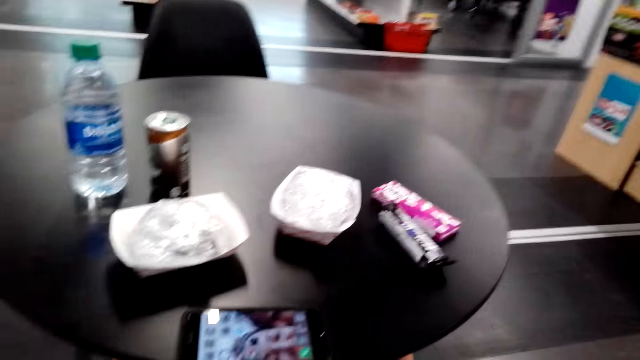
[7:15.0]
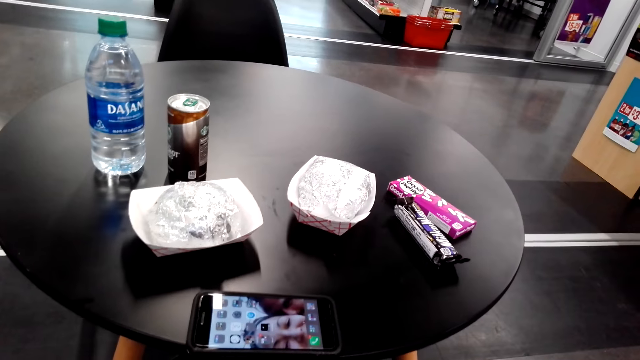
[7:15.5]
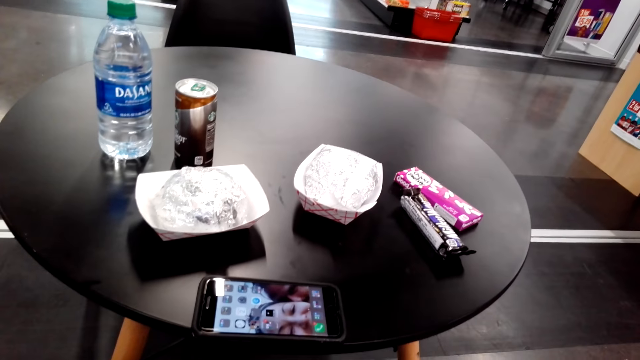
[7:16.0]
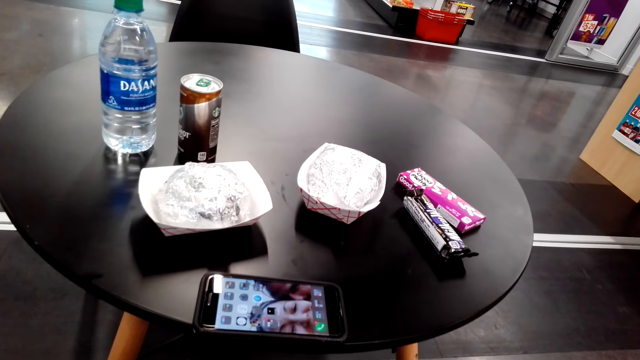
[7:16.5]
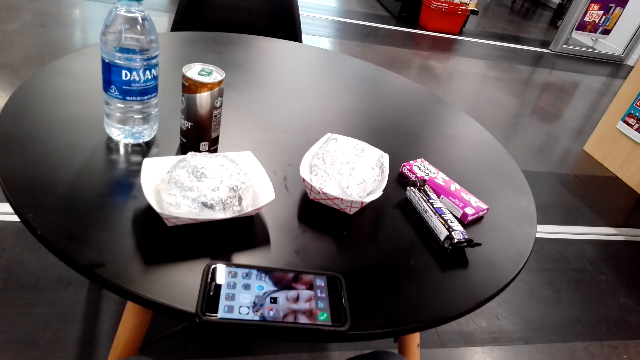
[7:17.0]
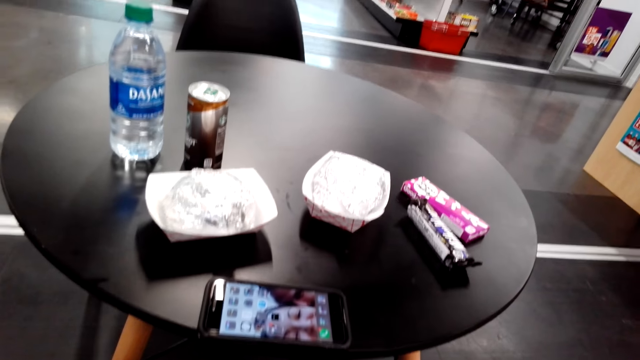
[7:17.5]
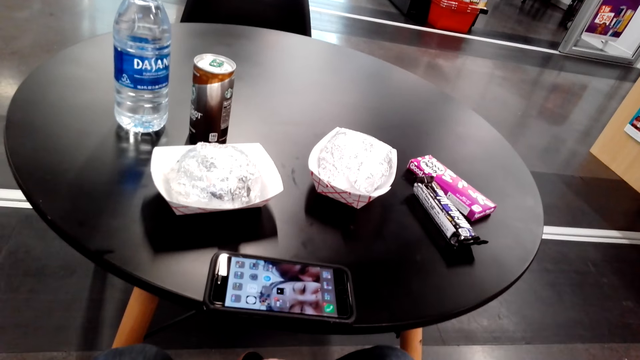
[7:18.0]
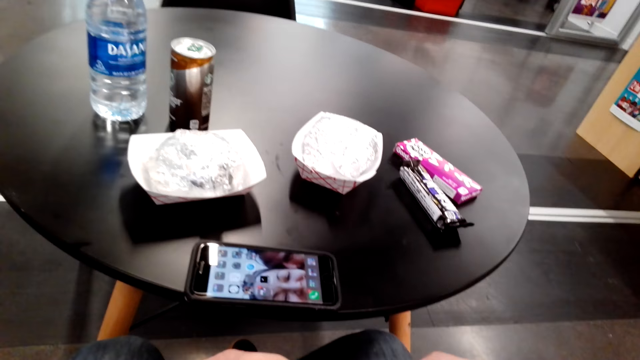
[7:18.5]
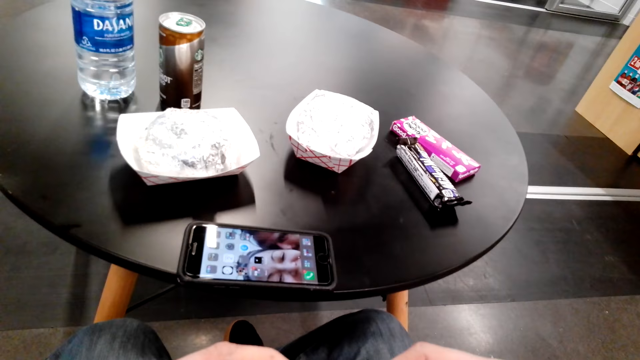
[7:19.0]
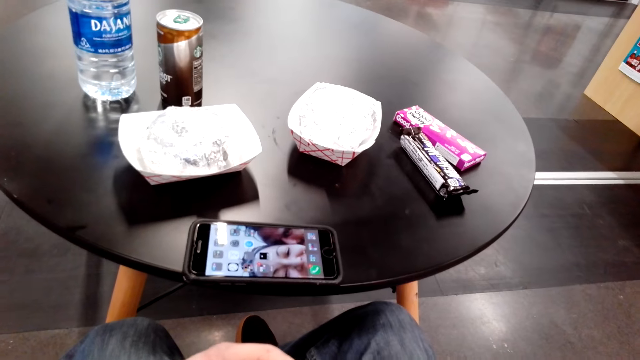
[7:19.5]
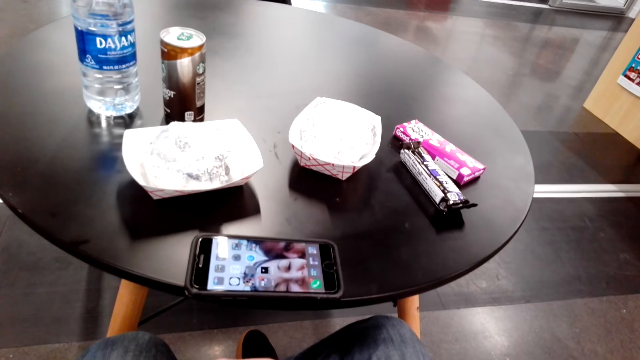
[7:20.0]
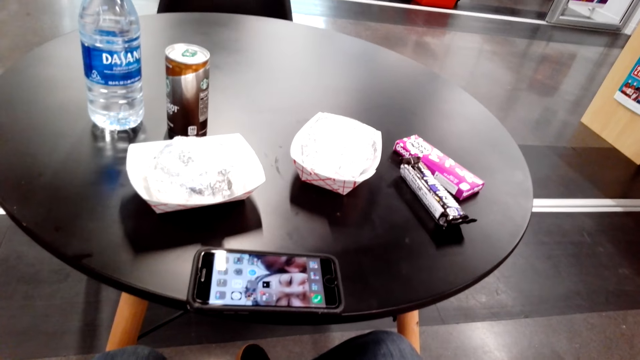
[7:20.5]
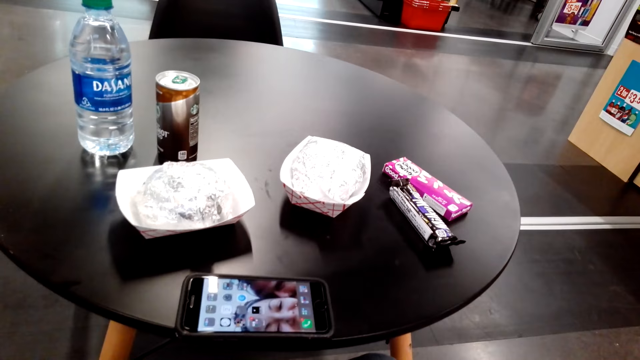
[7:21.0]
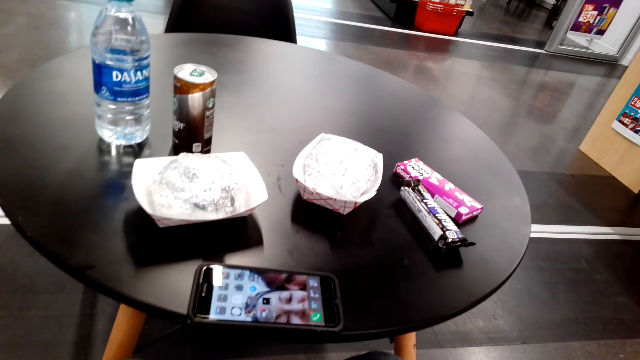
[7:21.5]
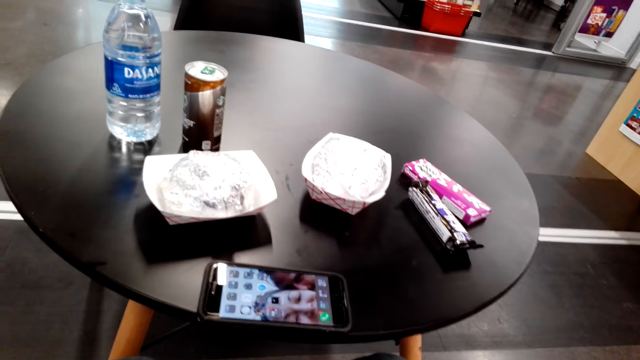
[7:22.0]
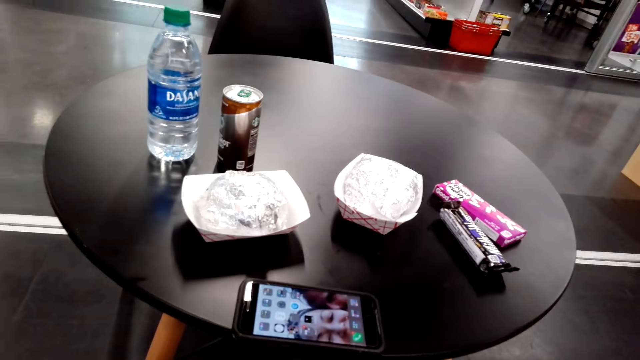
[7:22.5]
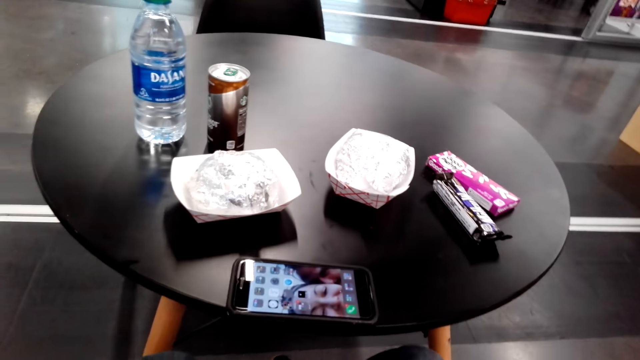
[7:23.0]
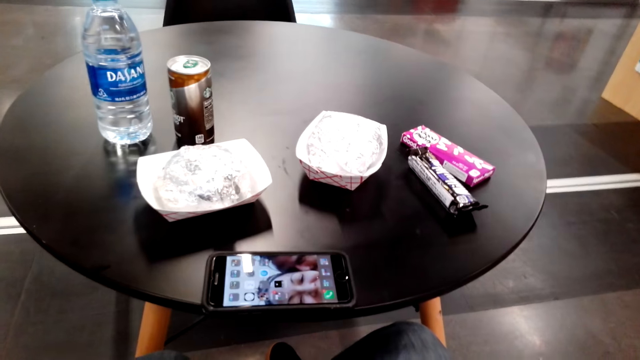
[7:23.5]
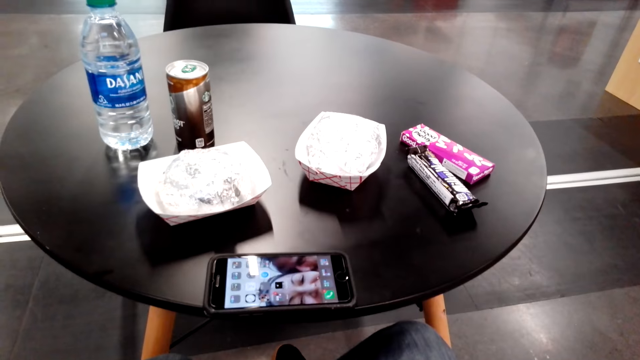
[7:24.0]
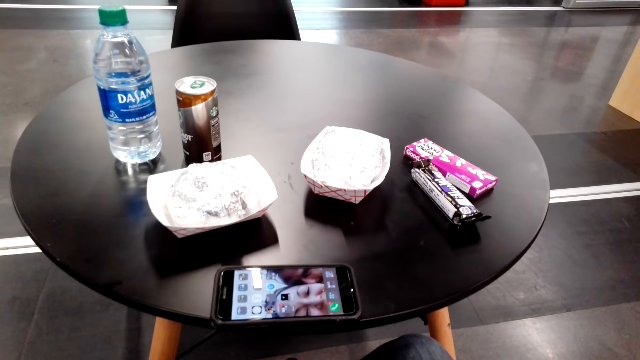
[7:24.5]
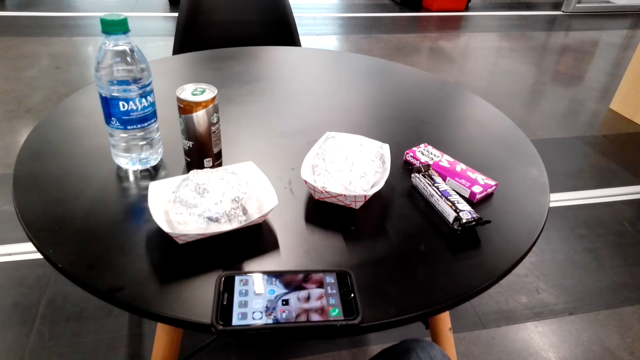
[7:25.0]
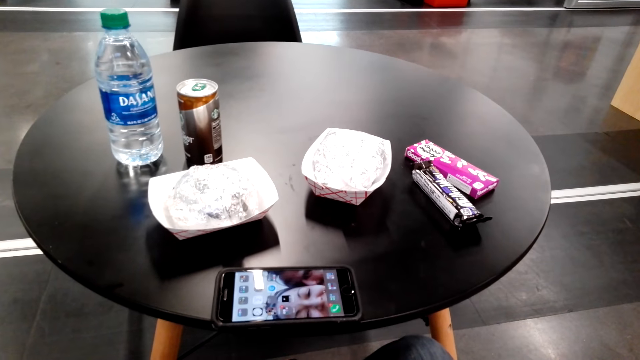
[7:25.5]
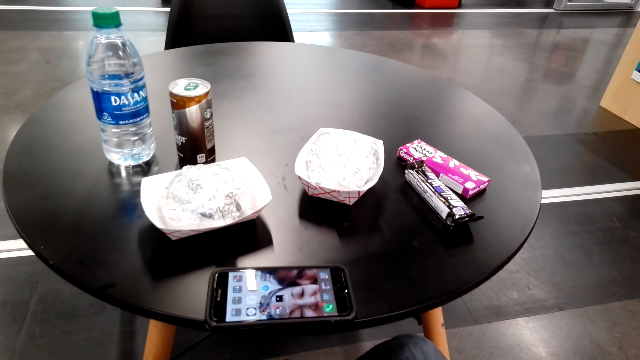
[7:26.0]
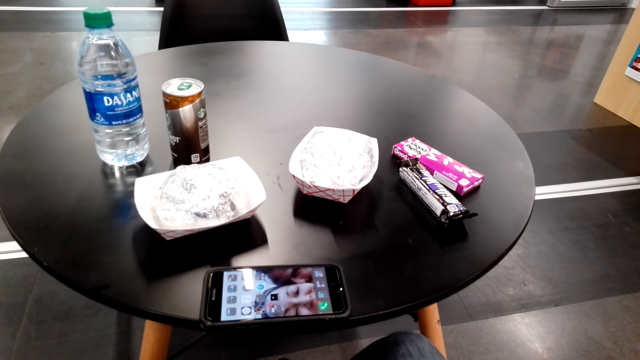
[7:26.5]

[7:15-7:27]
A man walks around.

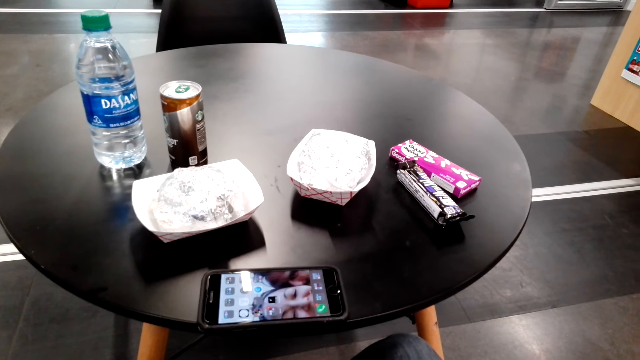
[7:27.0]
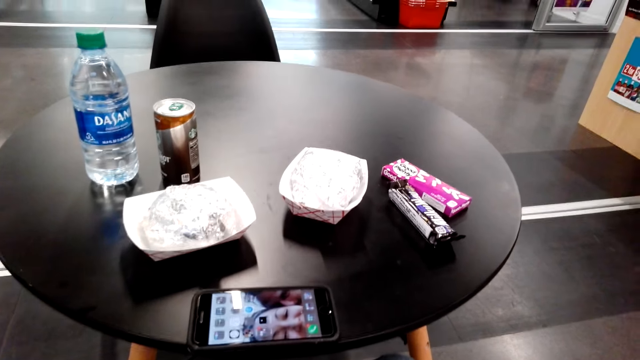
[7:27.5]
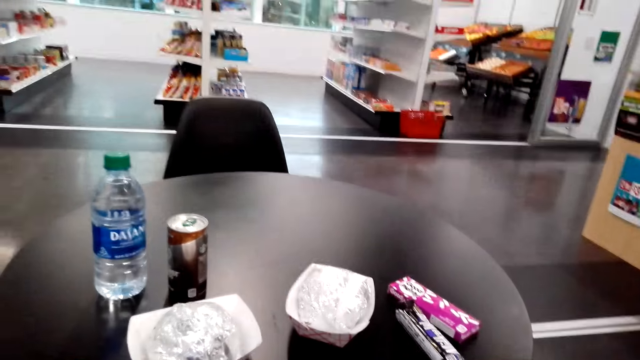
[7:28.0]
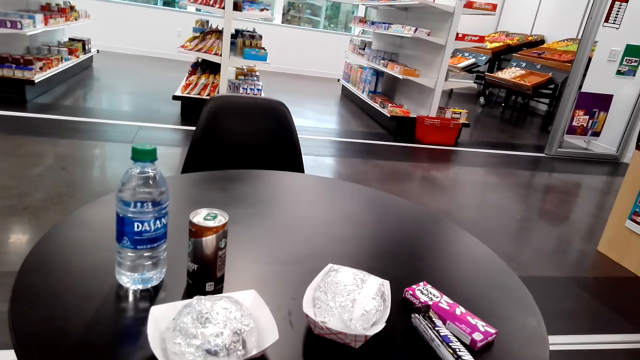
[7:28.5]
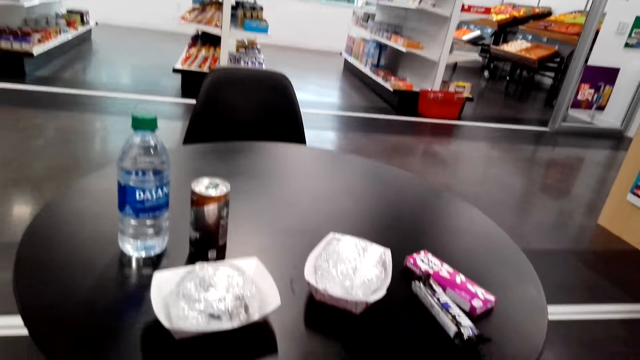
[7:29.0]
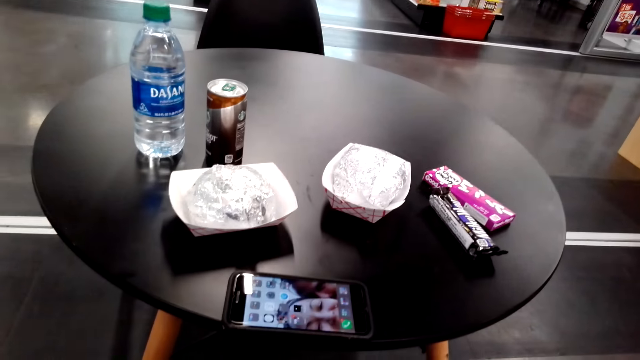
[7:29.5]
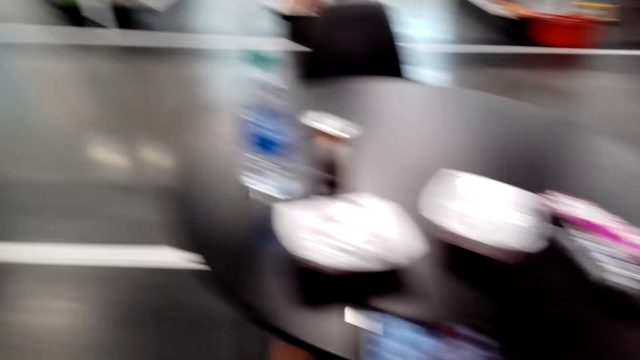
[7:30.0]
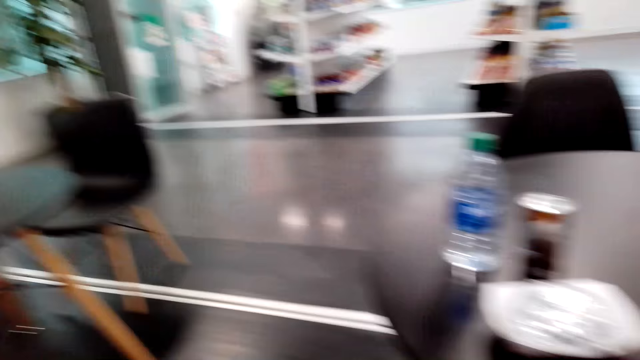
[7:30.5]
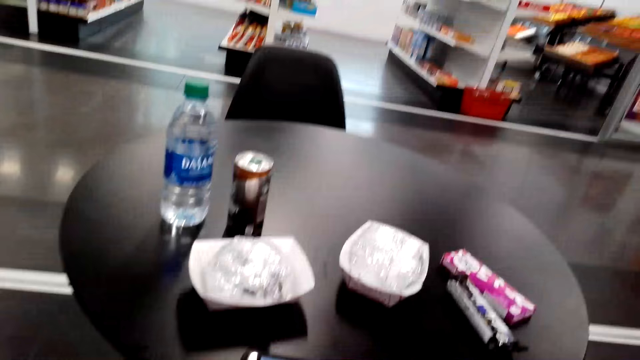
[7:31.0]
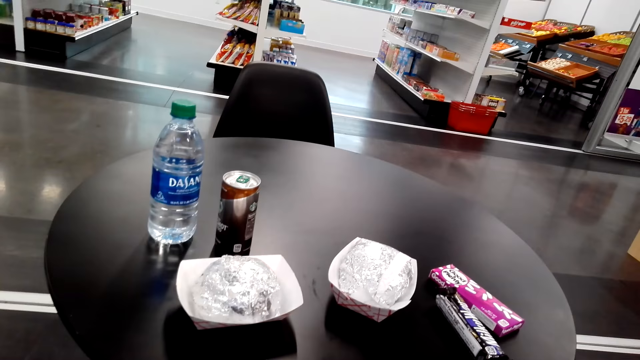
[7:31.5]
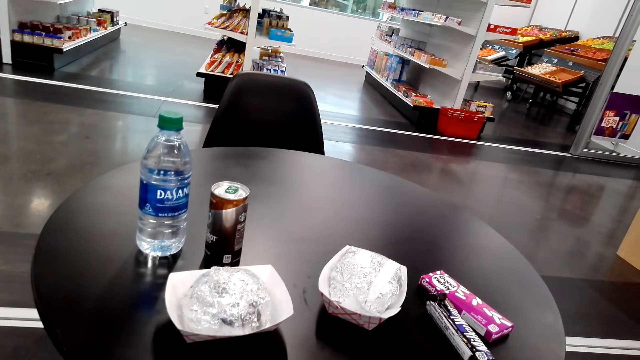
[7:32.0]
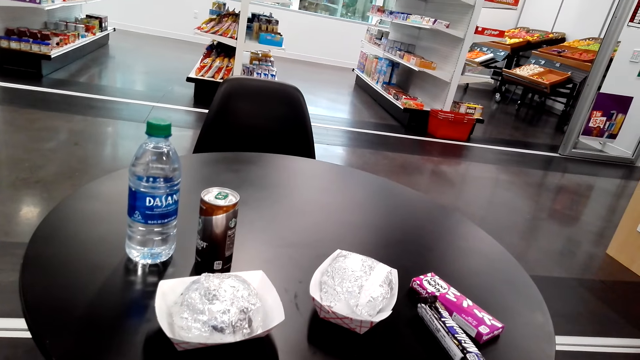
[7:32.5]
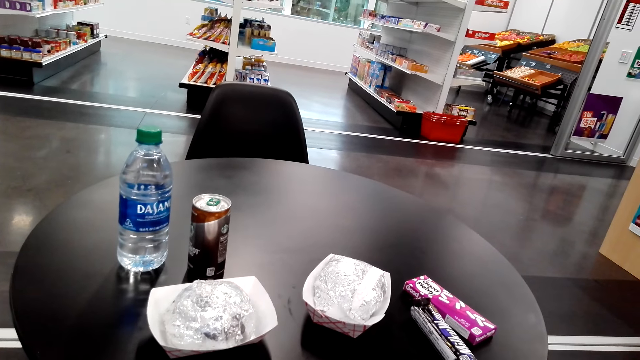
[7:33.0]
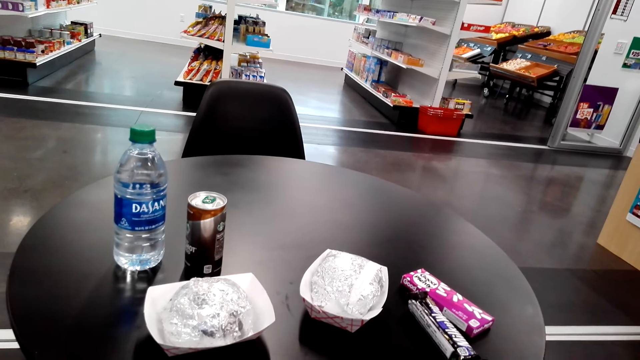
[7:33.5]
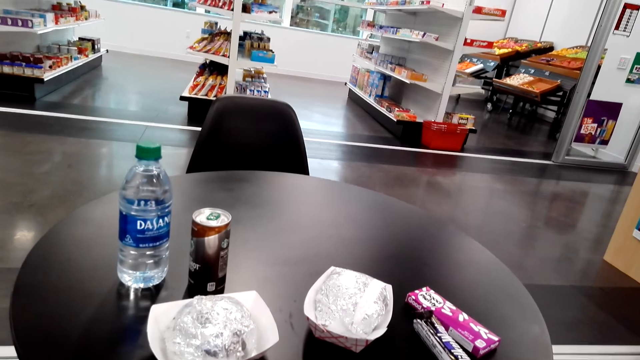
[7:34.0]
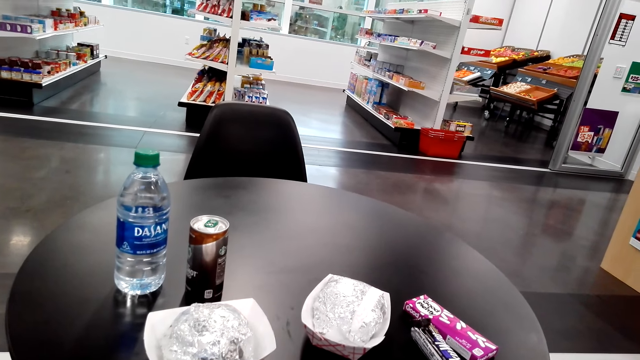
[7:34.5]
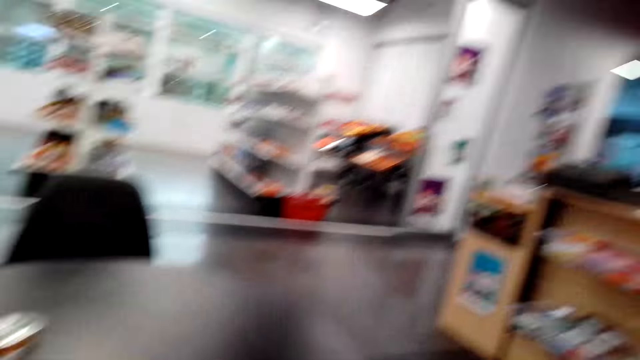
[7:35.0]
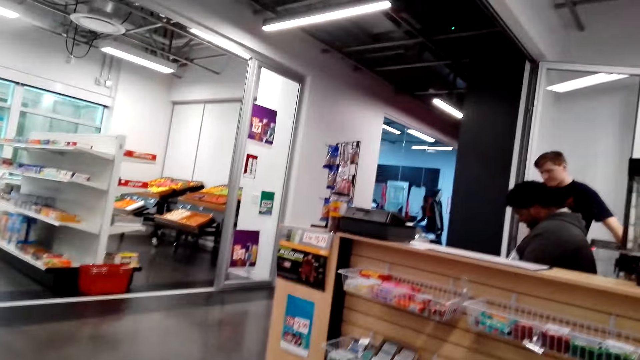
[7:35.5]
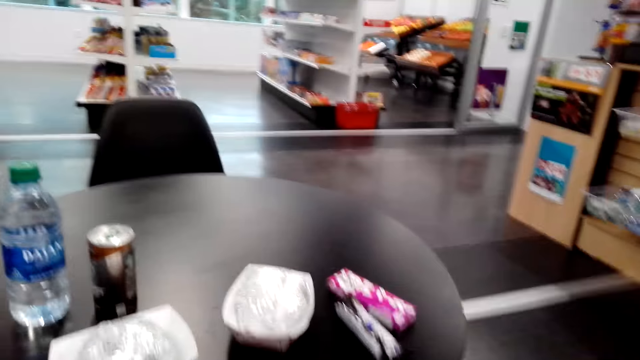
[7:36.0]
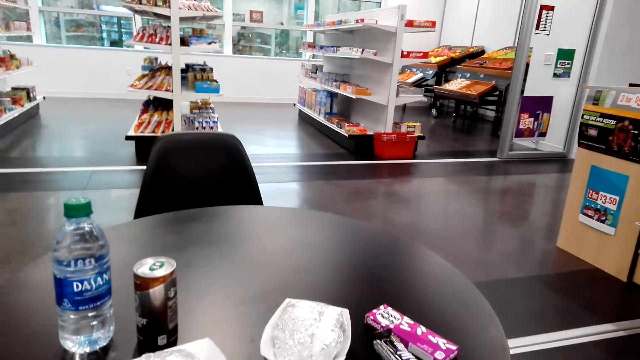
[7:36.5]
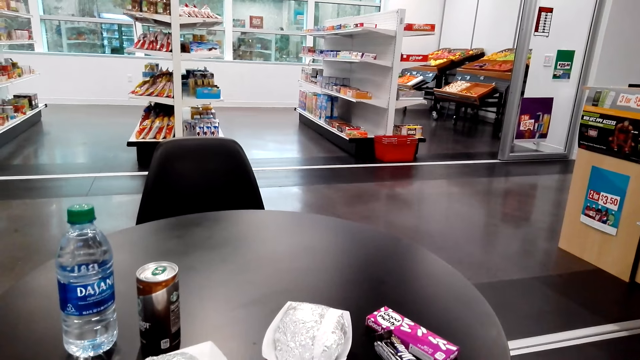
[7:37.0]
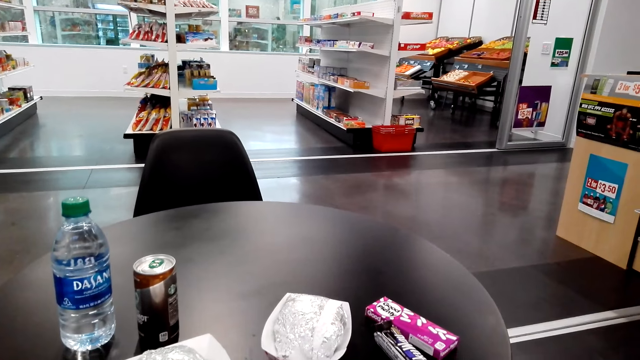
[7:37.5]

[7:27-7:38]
The camera wearer looks around.
